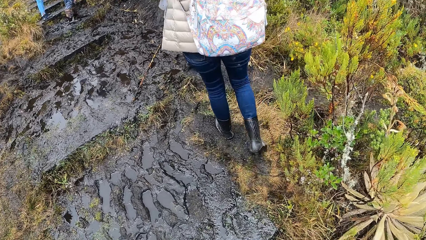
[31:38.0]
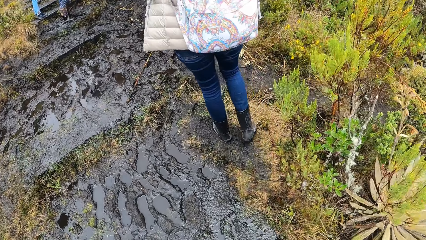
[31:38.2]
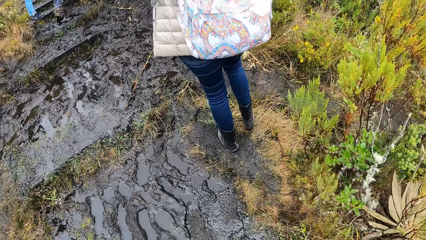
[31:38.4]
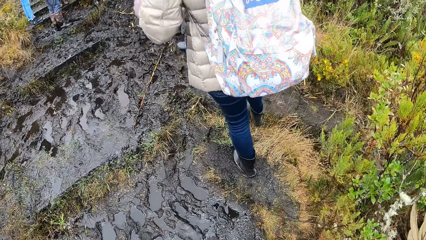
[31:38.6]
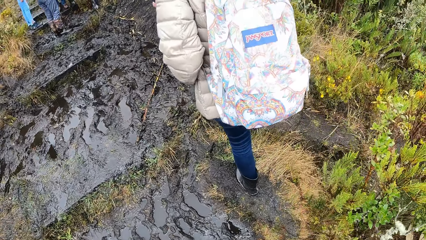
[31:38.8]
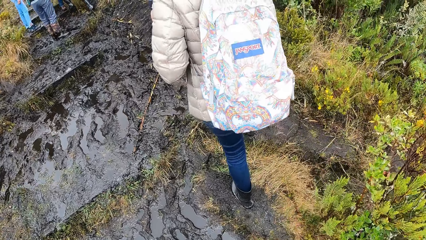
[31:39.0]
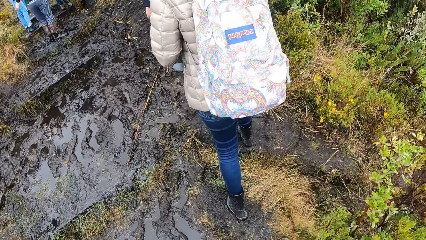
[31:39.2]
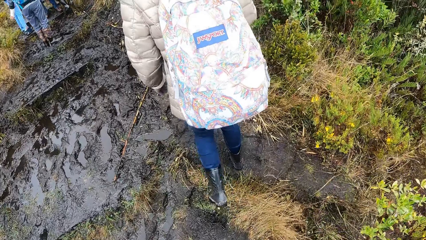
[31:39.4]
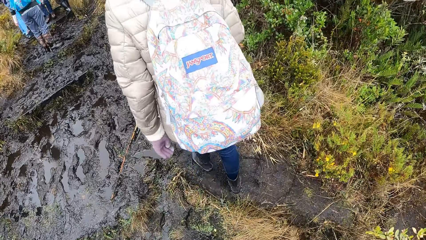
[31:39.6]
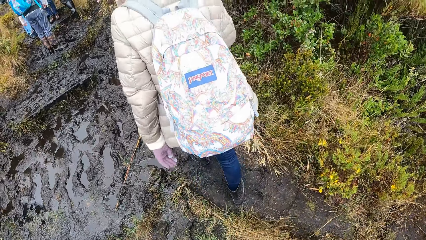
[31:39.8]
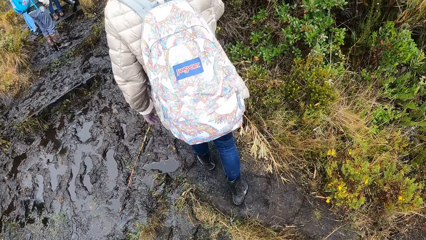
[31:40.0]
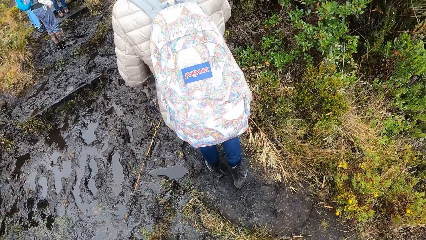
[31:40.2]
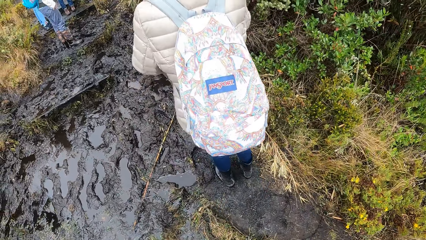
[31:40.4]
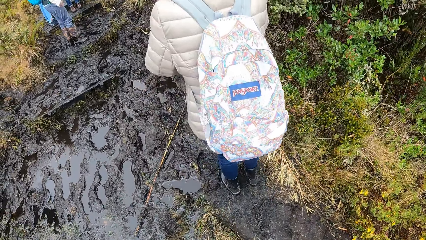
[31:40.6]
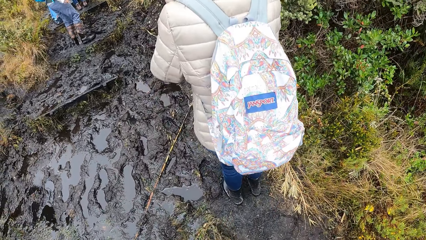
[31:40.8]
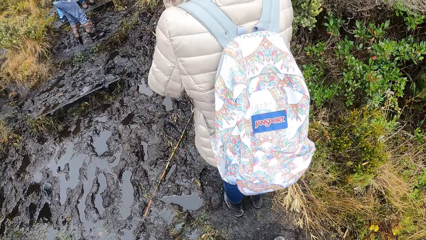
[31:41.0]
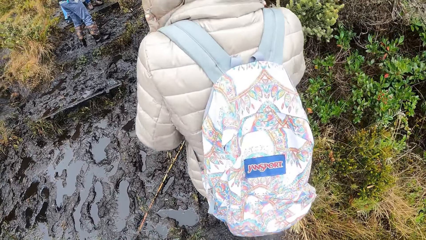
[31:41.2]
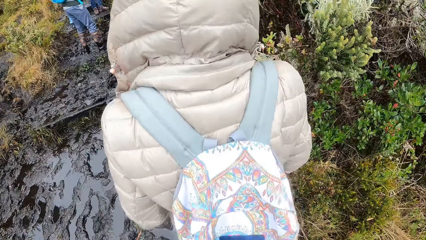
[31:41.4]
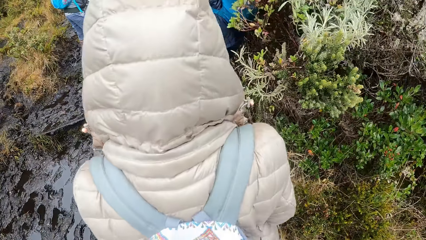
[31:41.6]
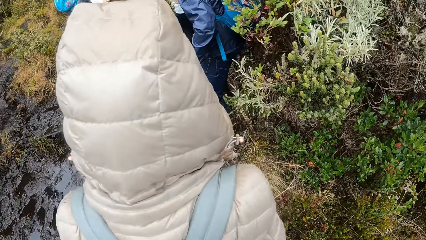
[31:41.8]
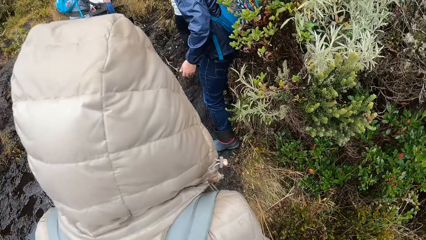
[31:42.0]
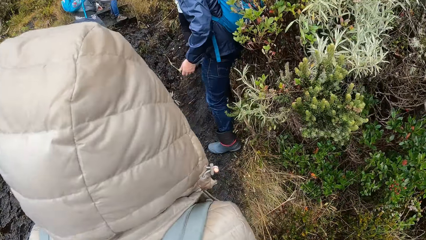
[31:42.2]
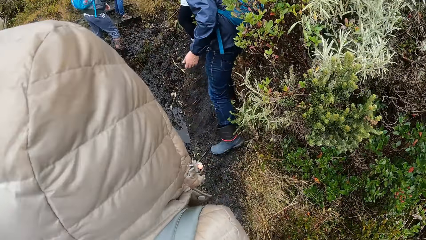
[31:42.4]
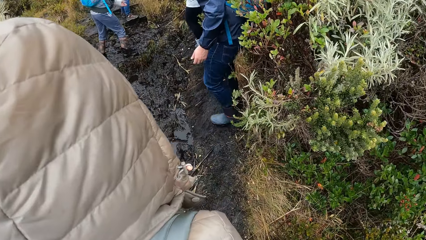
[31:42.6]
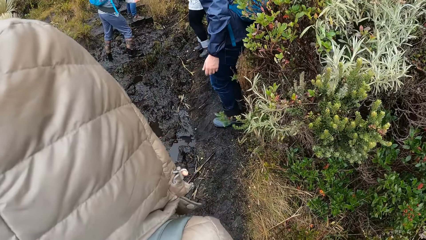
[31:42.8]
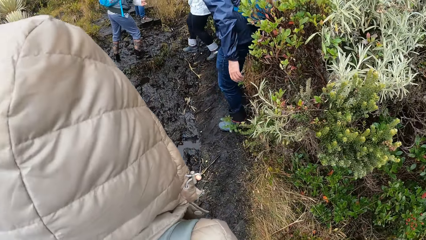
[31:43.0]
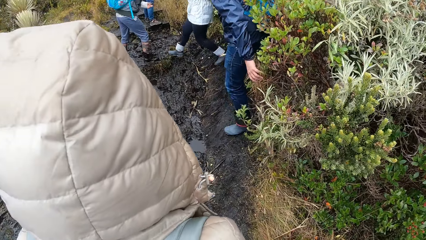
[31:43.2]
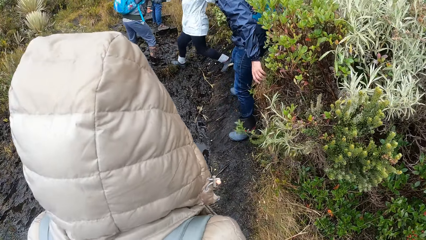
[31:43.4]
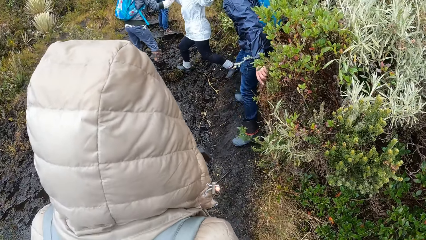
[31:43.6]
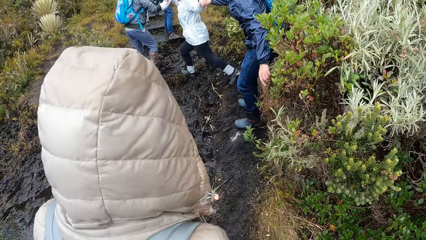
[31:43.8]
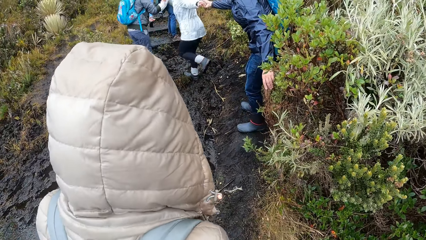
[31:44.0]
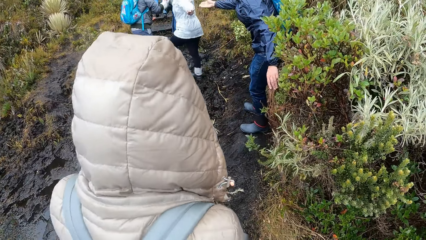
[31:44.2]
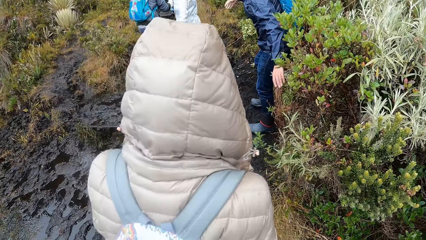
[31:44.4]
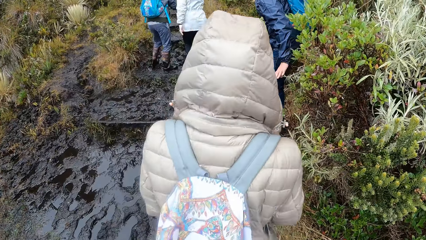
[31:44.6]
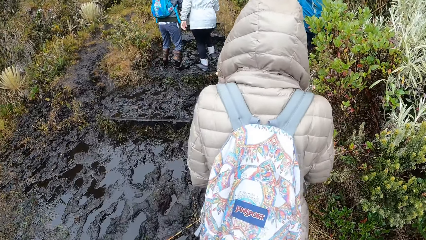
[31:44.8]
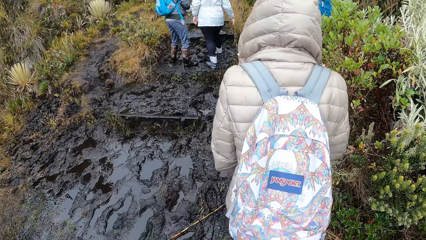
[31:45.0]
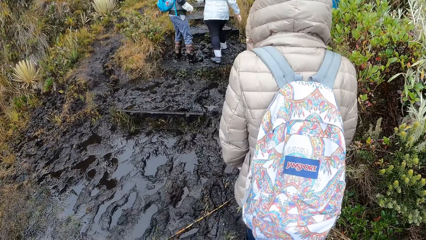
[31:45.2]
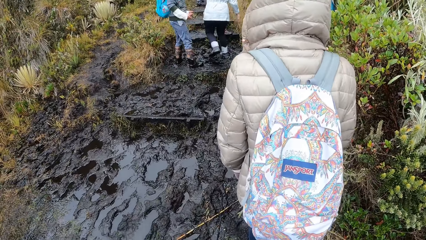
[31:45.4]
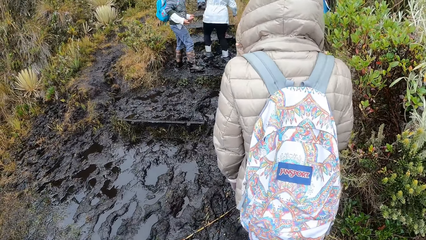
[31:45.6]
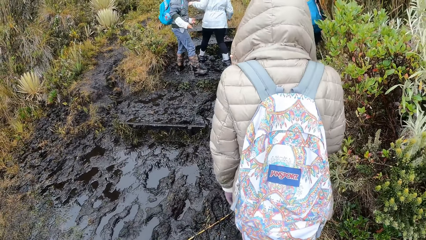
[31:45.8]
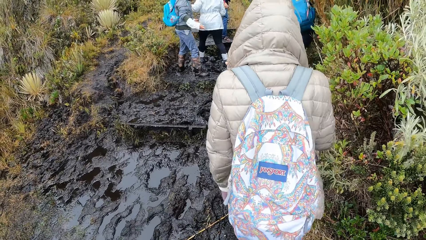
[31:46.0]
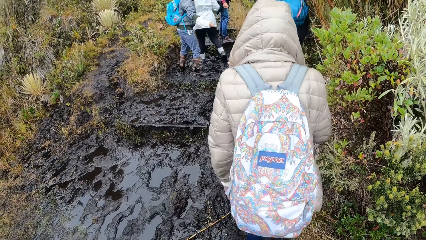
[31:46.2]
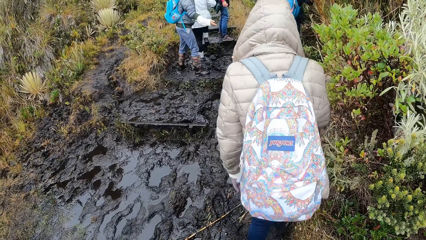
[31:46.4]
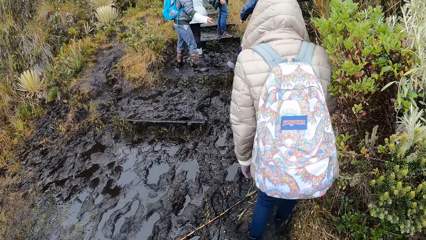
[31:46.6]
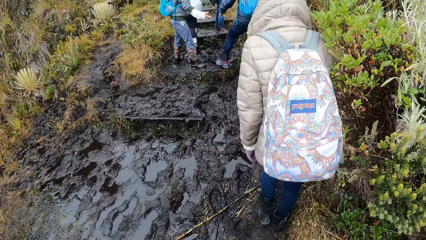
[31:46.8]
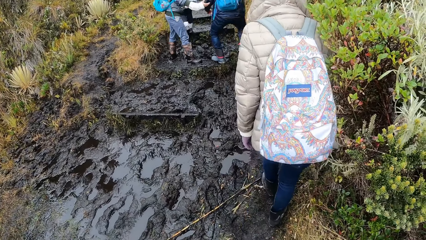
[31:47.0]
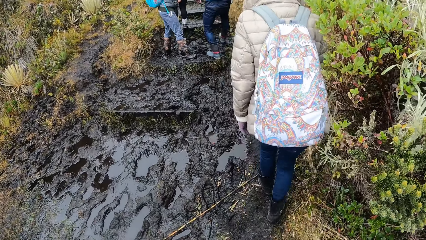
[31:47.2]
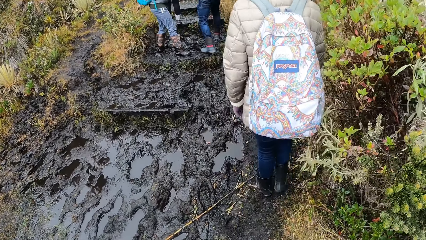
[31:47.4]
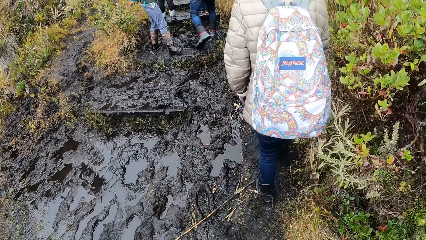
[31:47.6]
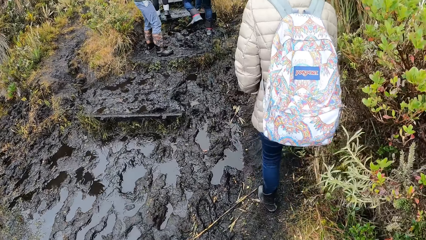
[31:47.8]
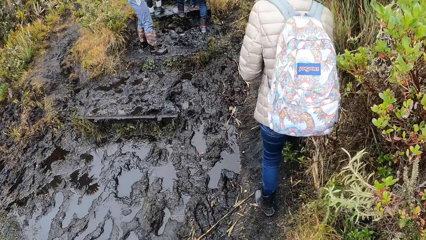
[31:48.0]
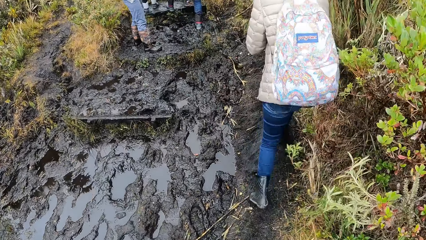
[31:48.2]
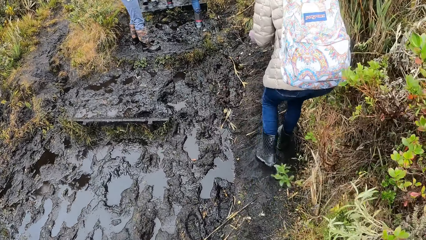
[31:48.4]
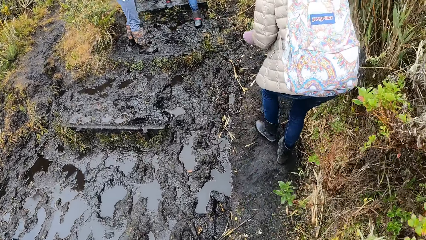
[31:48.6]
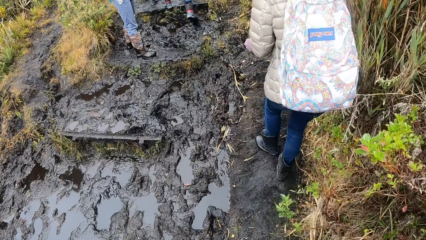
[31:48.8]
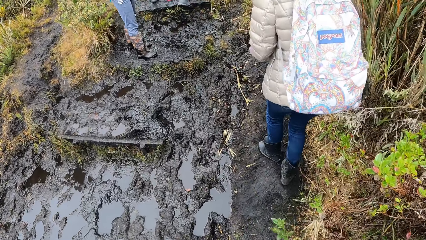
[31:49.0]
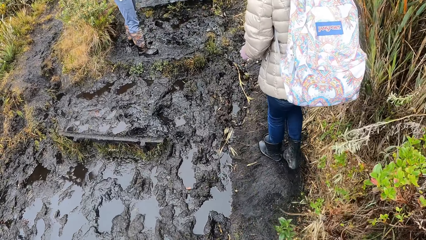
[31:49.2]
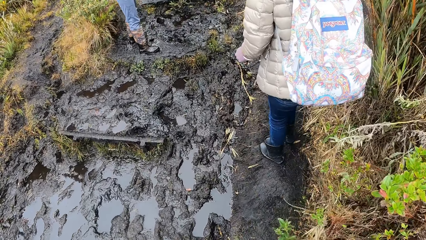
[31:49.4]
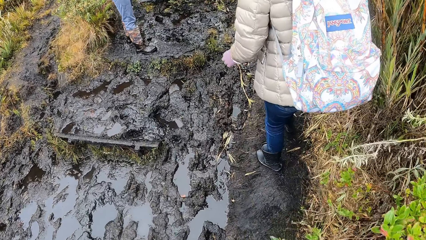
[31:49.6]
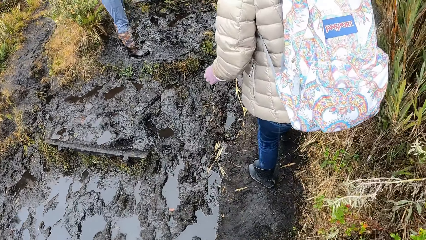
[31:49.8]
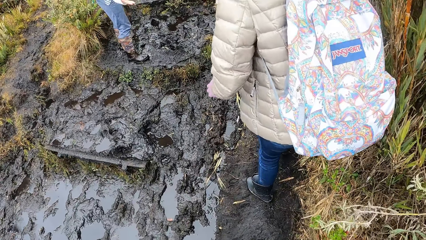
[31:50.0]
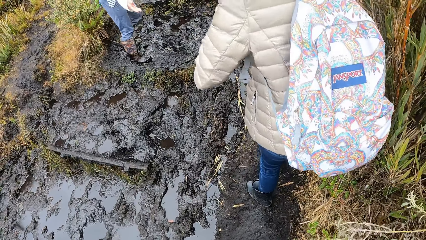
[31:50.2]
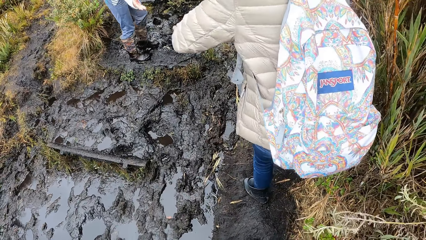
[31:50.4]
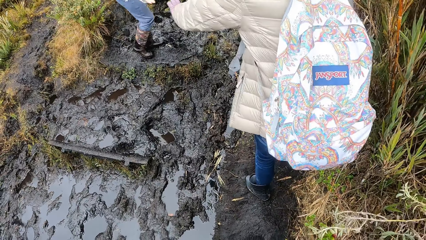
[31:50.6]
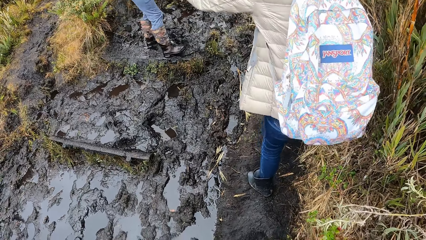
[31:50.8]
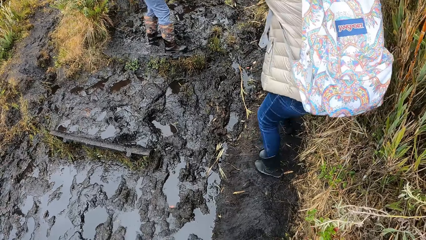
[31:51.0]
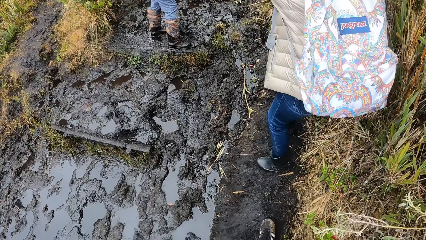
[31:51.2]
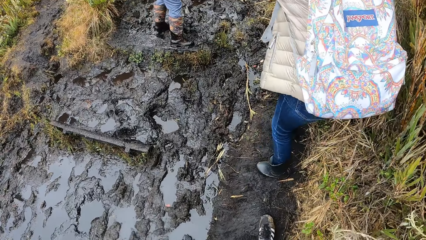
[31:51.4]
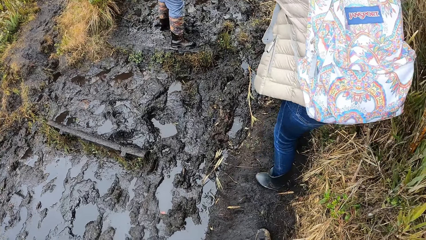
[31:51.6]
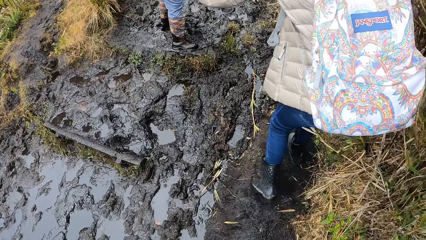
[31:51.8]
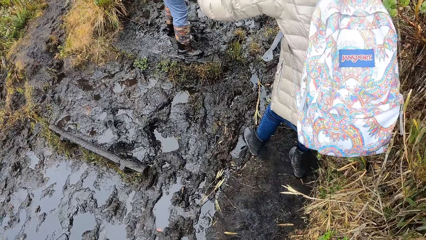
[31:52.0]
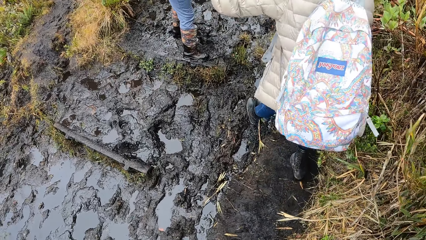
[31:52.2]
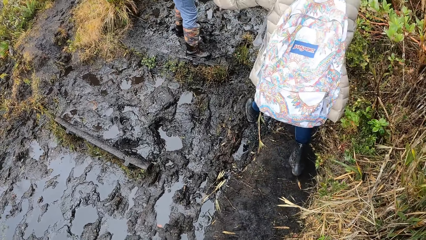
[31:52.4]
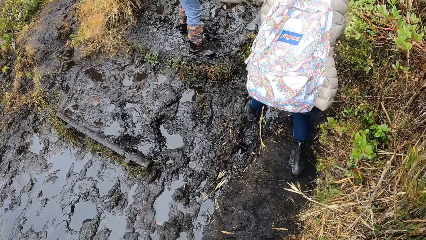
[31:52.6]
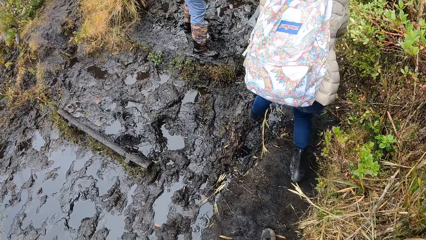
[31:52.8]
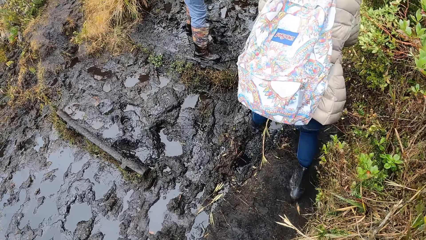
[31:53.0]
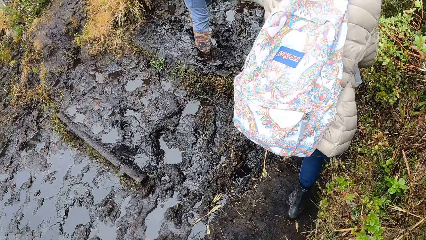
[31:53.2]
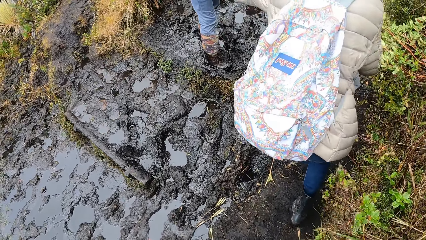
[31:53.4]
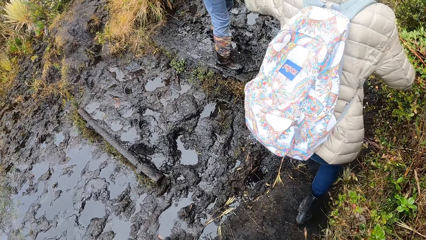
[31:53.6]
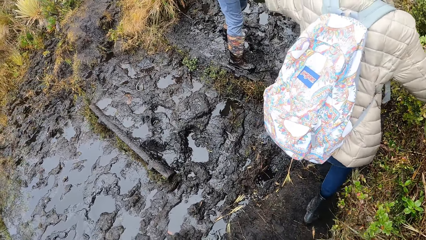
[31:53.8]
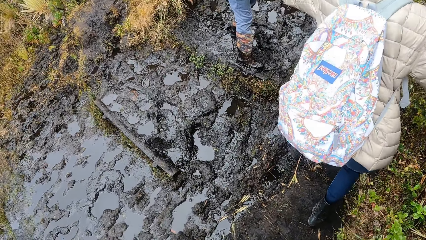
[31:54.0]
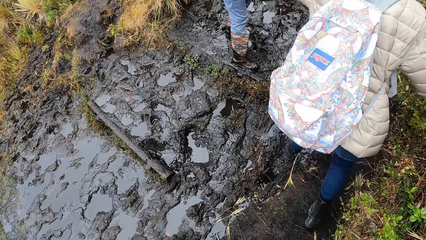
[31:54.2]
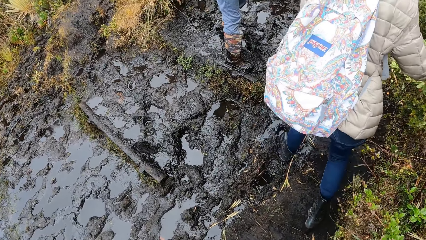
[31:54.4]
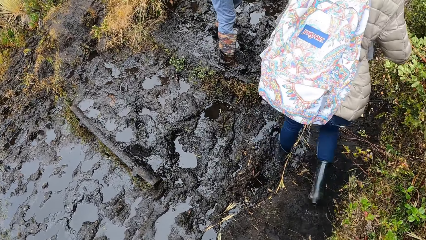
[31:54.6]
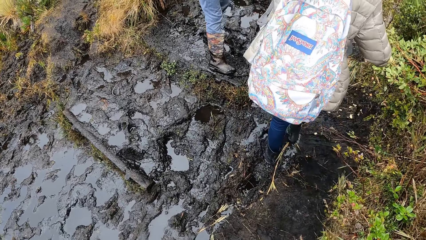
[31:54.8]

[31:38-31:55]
The camera wearer walks up the hill. A man touches some mountain weeds. A person walks on the mud. The camera wearer walks on the pavement. A woman pulls something on the path with both hands. The camera wearer looks around.
